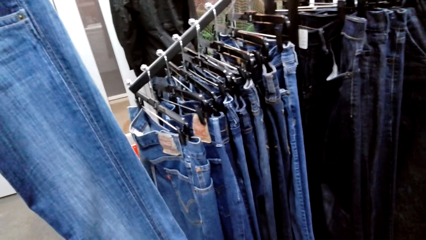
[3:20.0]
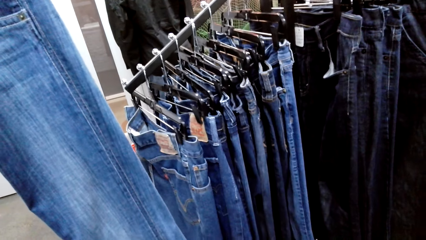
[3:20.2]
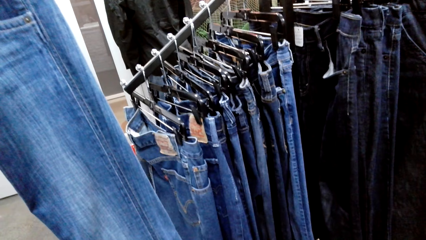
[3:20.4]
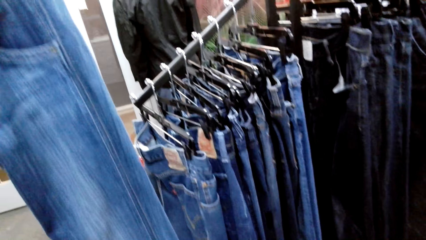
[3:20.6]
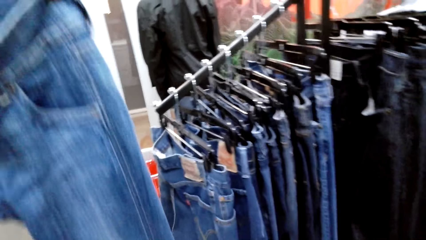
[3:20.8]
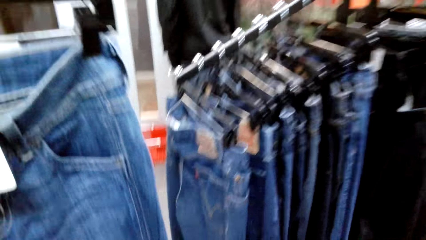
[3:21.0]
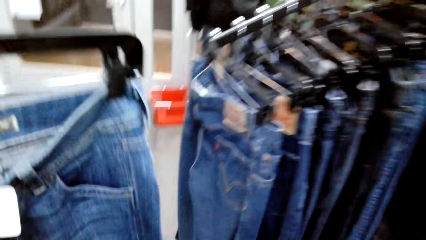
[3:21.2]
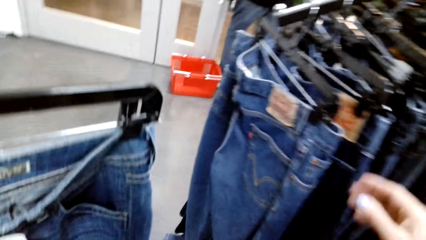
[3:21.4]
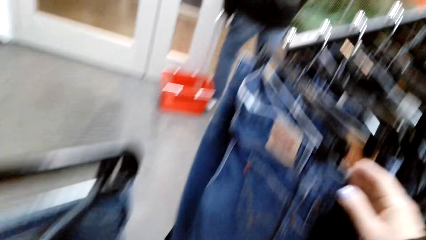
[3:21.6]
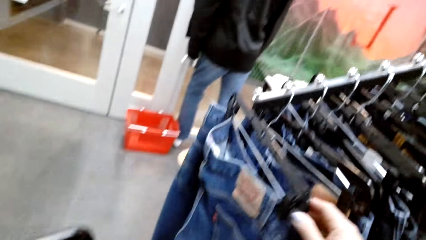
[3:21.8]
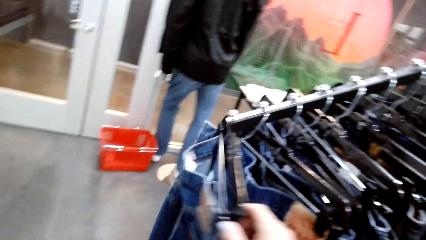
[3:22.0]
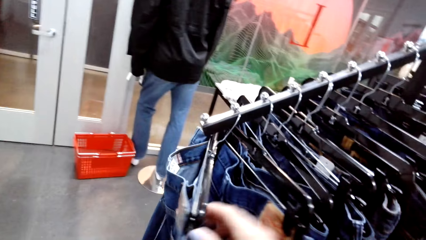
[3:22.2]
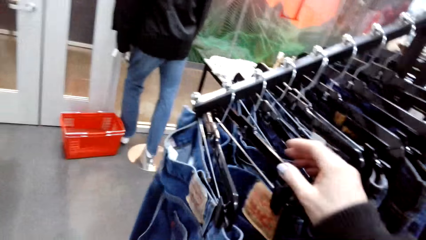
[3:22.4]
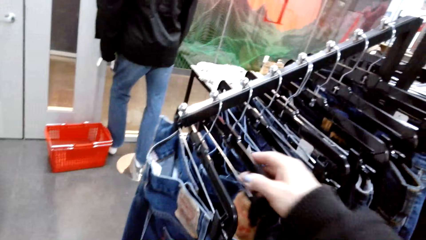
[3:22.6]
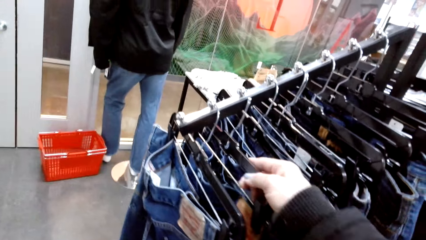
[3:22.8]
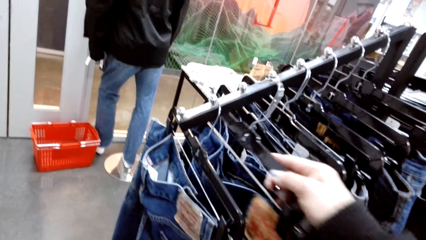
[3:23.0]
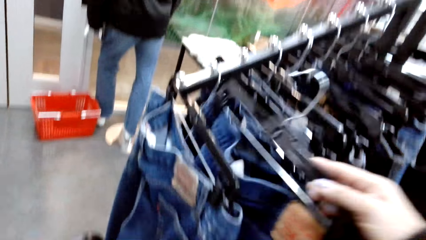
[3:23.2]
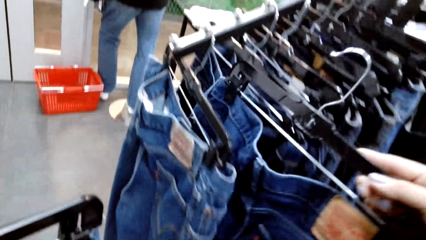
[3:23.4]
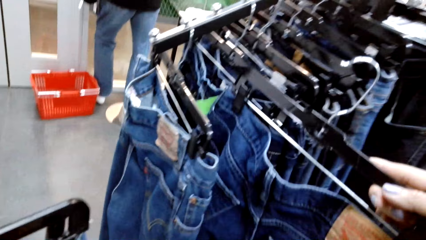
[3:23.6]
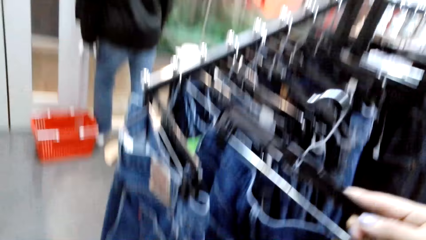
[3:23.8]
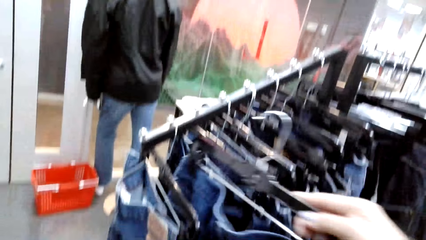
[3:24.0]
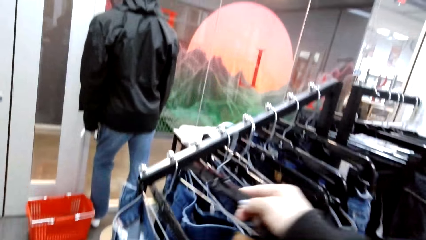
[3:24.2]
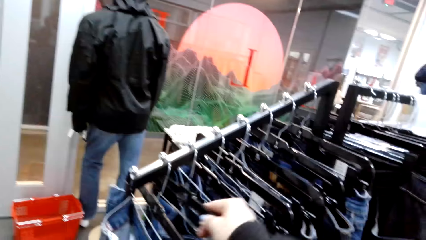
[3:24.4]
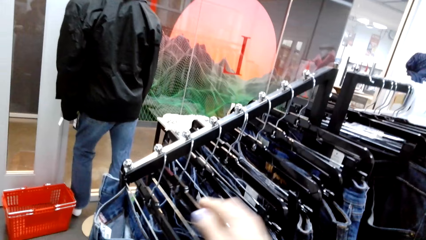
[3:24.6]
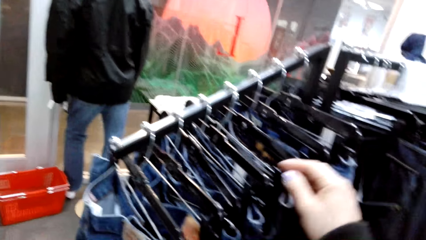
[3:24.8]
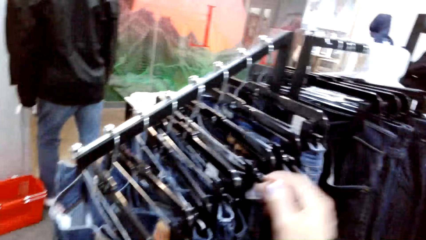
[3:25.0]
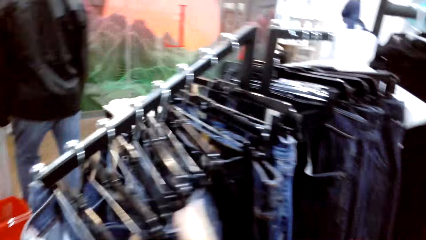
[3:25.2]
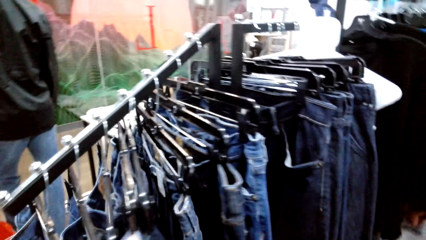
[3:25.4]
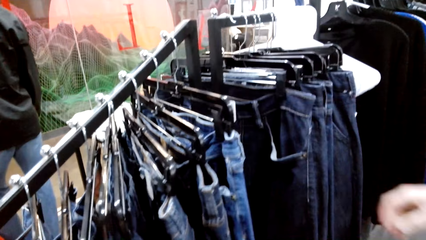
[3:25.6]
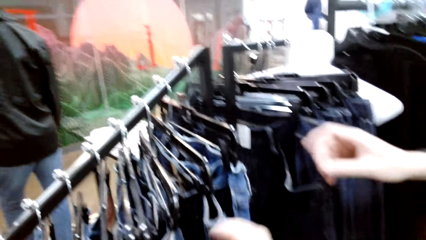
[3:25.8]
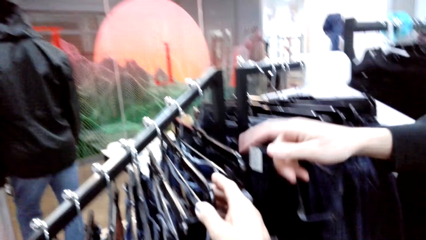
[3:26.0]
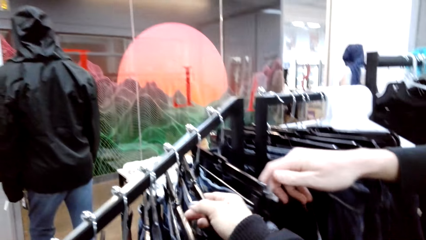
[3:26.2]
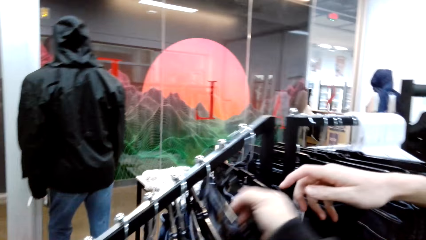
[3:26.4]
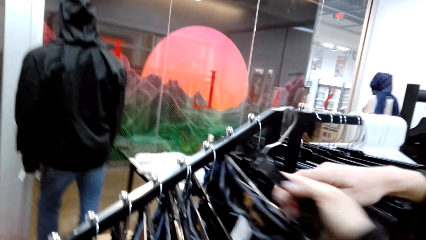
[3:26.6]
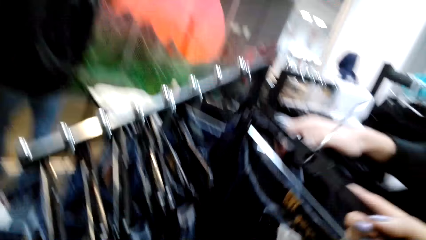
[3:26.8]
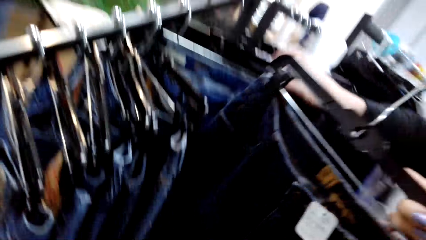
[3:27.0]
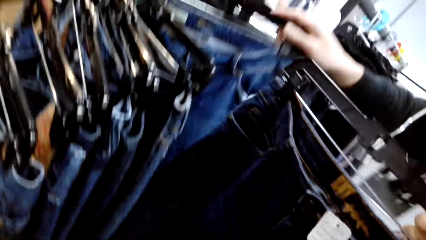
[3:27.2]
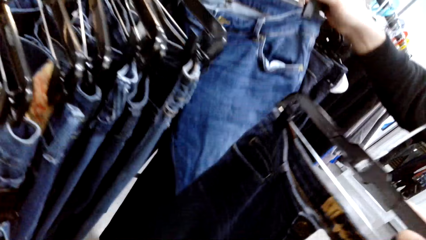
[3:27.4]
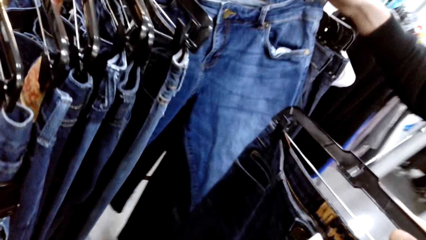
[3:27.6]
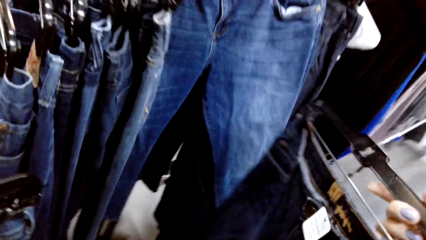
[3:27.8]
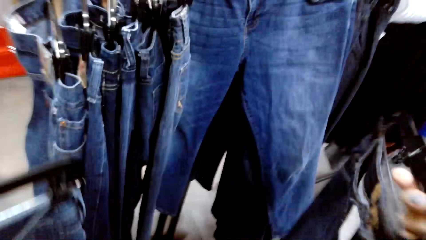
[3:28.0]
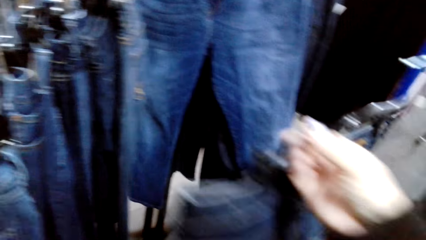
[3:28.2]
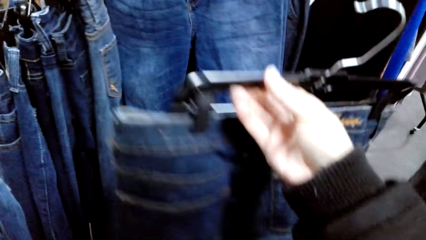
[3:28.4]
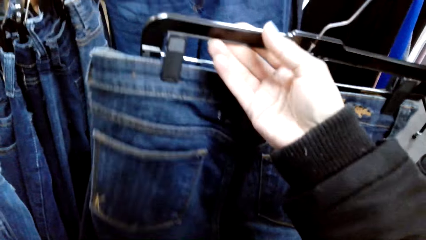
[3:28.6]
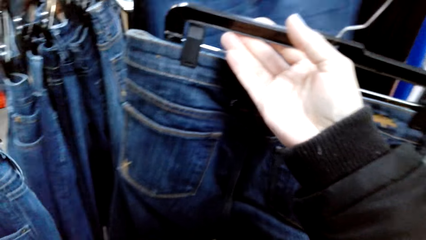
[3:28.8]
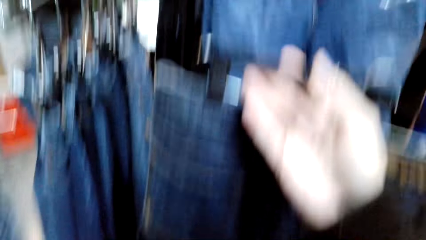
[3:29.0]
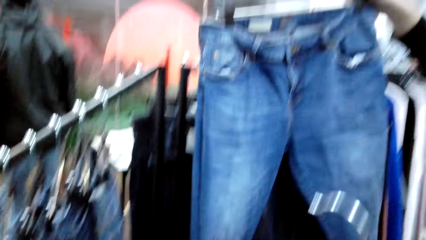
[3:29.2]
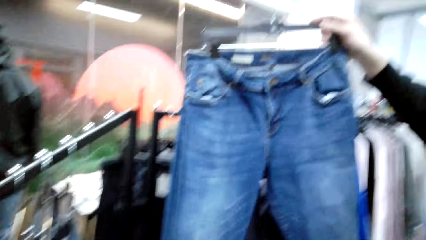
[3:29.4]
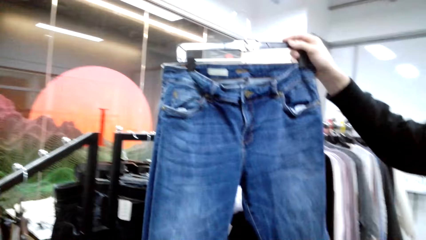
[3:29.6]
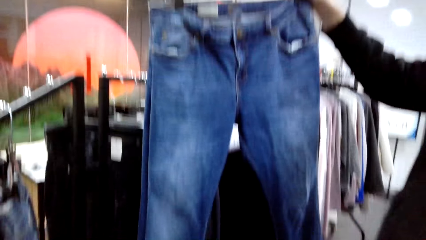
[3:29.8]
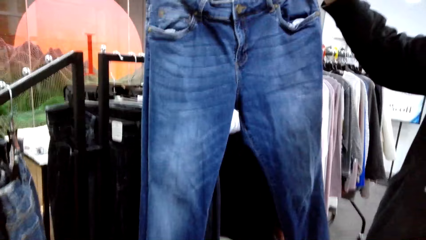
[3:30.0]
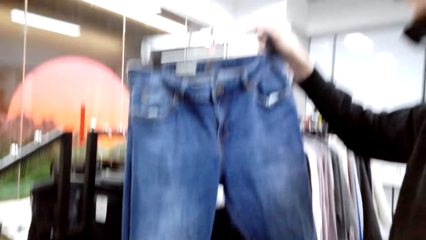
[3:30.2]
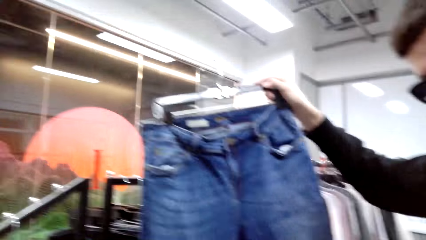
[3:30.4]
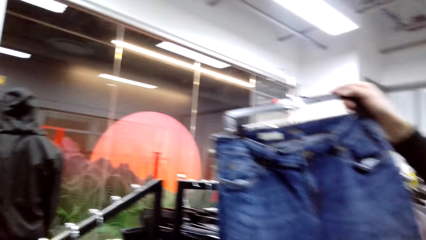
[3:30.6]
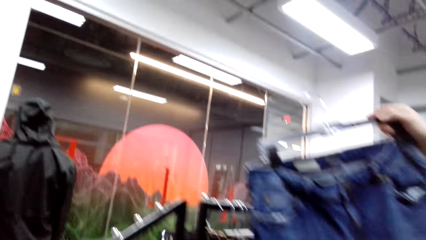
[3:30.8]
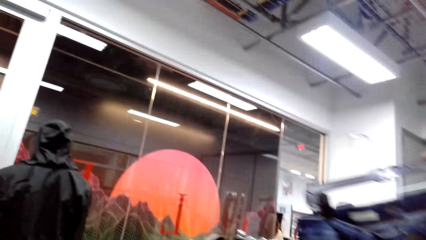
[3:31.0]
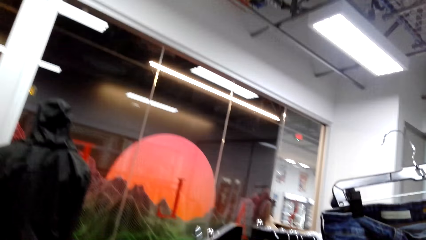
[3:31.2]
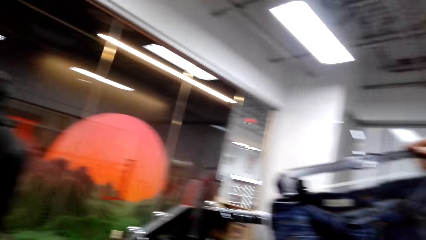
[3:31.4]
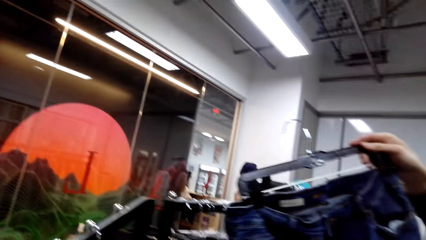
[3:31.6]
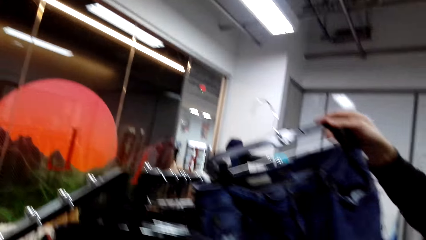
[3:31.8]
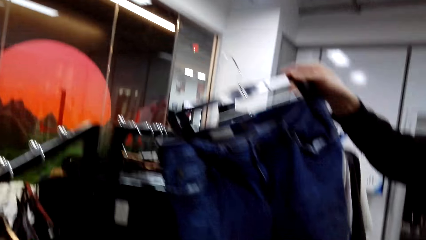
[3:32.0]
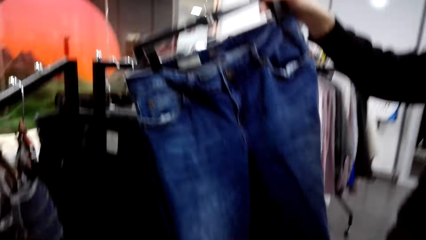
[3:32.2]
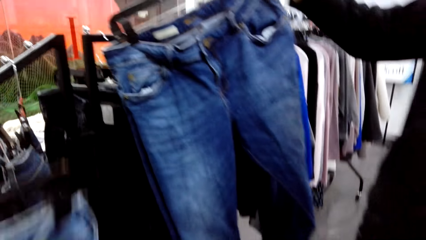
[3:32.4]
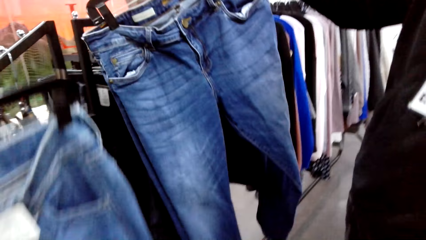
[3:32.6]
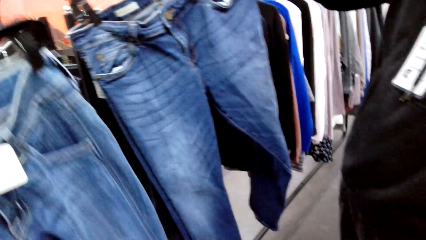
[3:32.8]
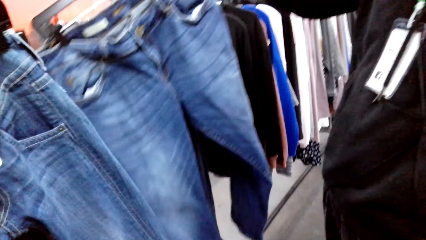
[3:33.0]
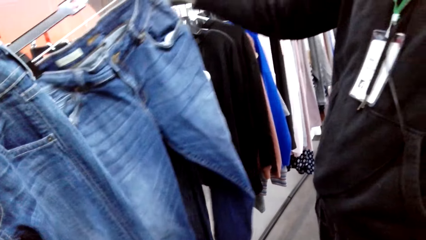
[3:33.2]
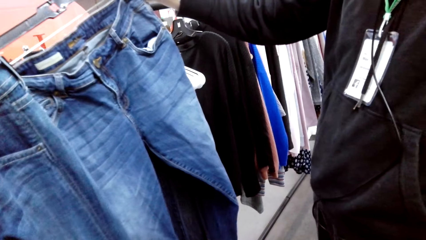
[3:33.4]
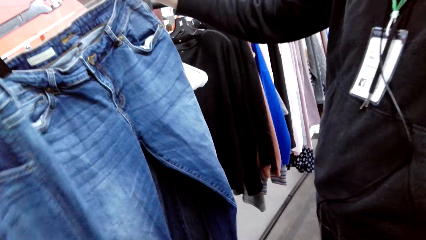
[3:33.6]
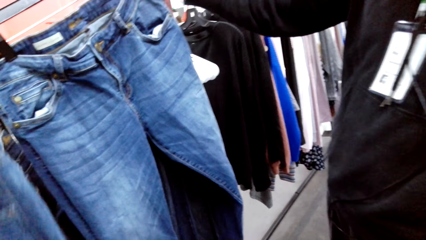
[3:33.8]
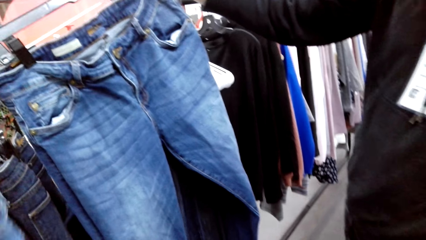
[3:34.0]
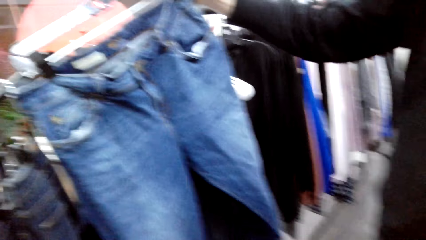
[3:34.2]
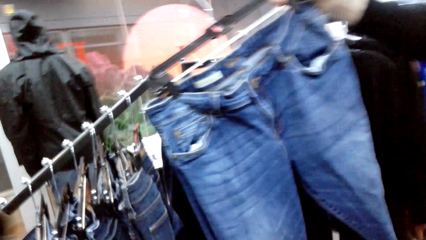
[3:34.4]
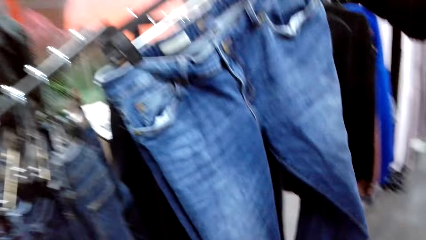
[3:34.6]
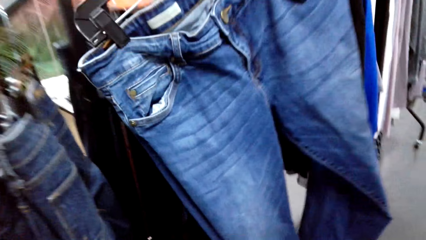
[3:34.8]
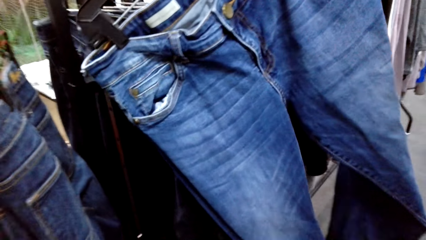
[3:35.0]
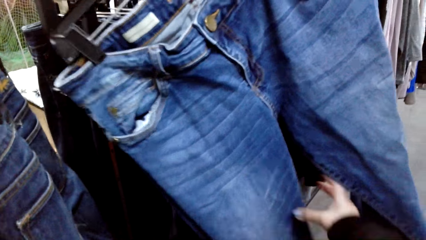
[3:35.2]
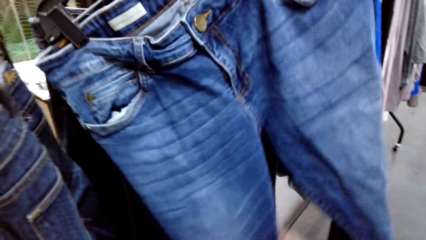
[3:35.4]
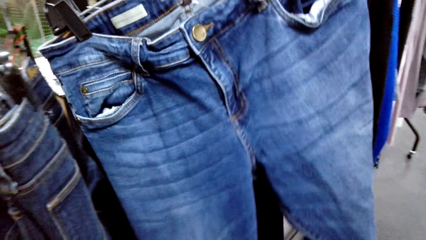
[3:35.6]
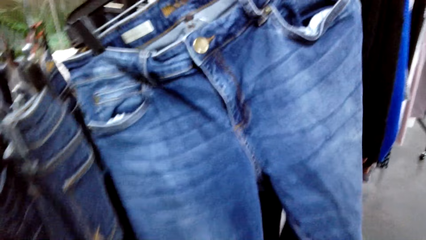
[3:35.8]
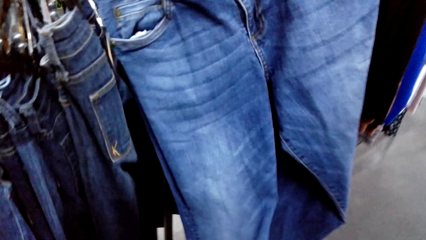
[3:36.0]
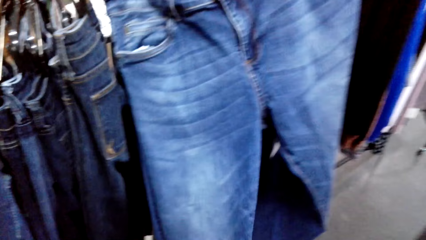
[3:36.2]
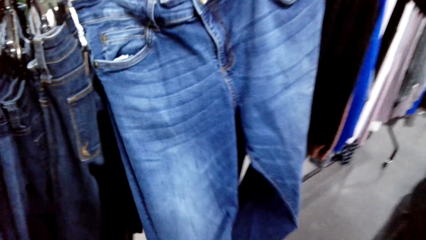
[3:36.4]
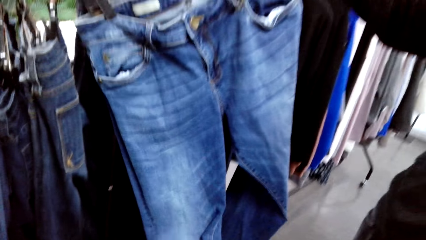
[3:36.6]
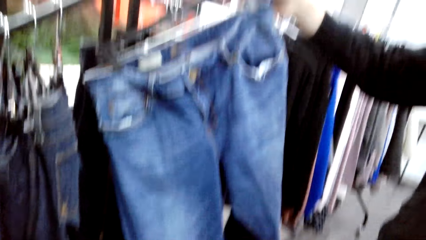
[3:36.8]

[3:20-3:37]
The camera wearer flips through the pants. They pick pants from the rack. They place the pants on the rack. They flip through the pants. They pick pants from the rack. A male picks pants from the rack. The male converses with the camera wearer.
